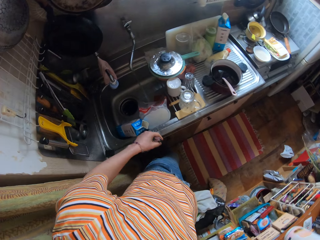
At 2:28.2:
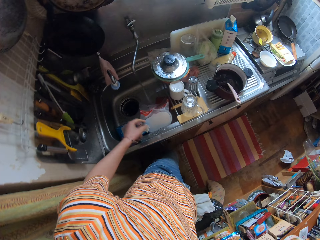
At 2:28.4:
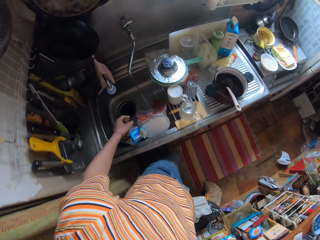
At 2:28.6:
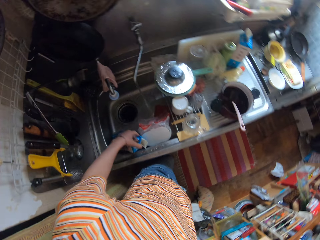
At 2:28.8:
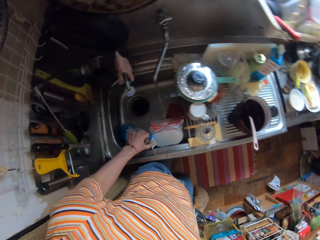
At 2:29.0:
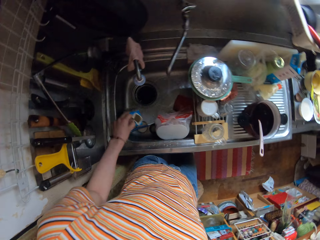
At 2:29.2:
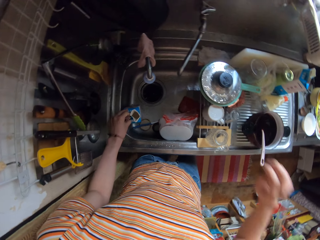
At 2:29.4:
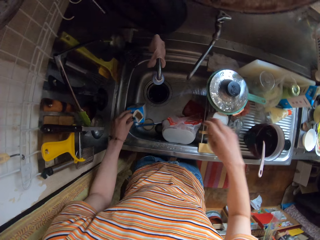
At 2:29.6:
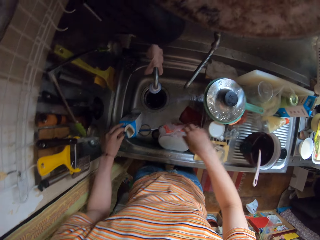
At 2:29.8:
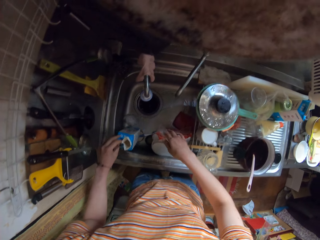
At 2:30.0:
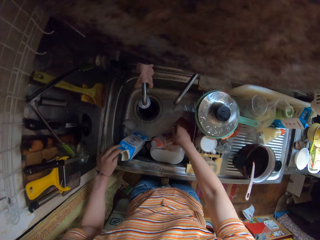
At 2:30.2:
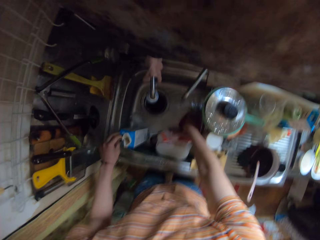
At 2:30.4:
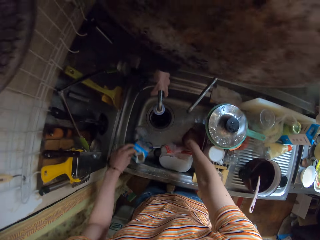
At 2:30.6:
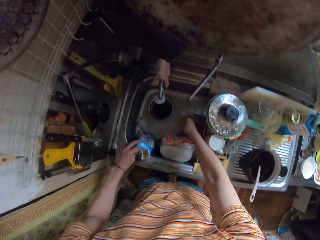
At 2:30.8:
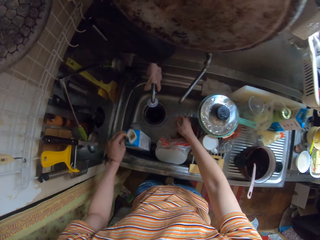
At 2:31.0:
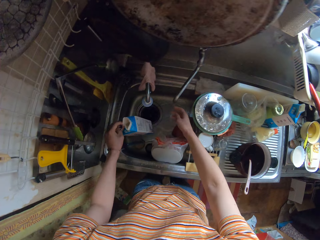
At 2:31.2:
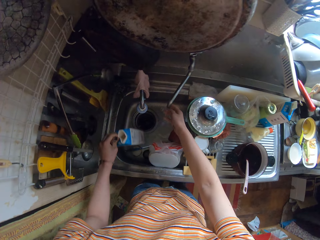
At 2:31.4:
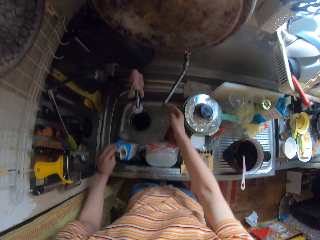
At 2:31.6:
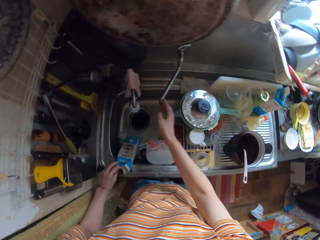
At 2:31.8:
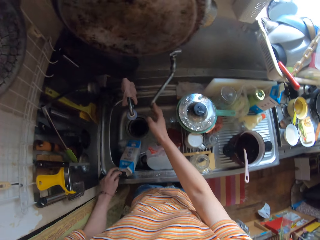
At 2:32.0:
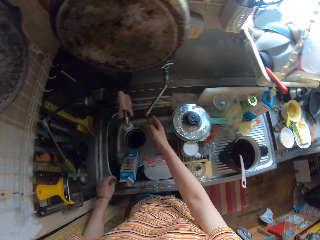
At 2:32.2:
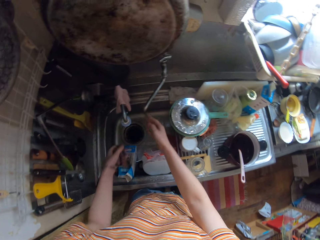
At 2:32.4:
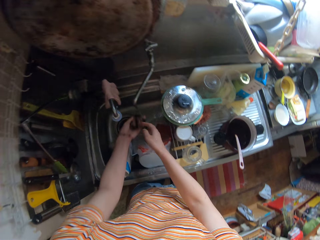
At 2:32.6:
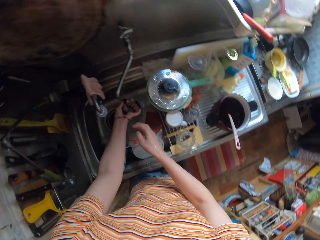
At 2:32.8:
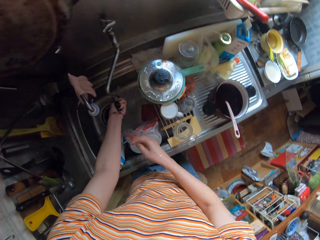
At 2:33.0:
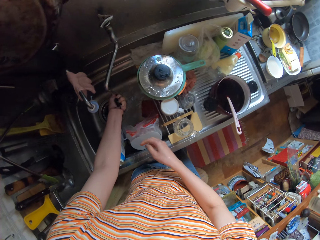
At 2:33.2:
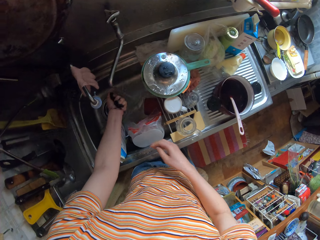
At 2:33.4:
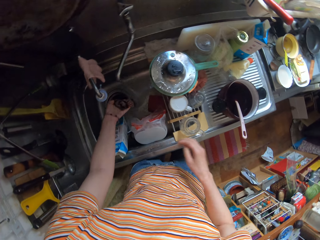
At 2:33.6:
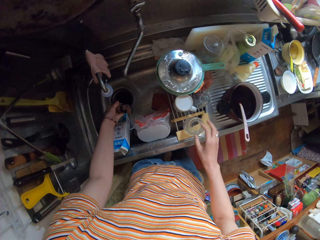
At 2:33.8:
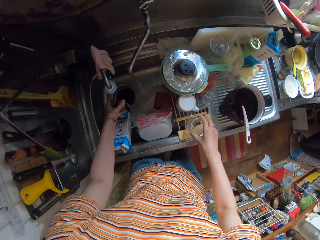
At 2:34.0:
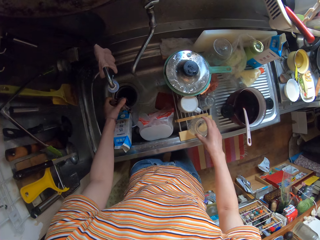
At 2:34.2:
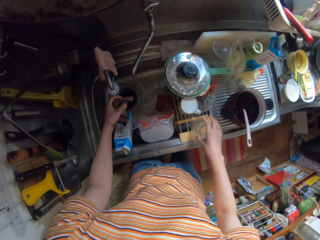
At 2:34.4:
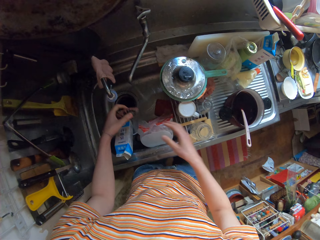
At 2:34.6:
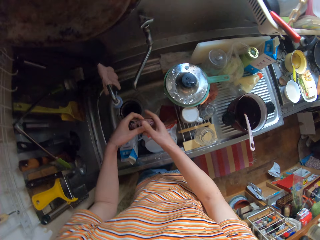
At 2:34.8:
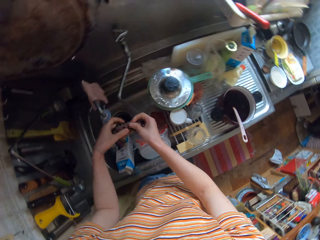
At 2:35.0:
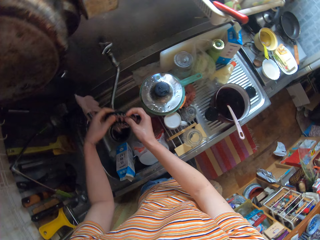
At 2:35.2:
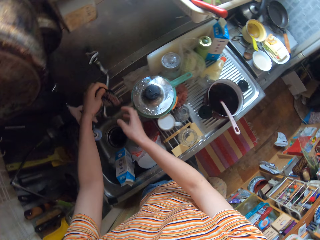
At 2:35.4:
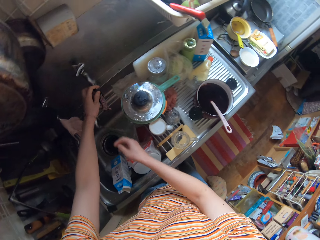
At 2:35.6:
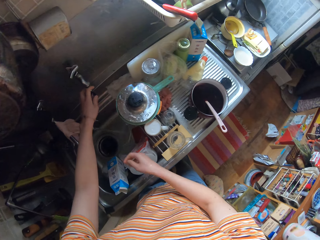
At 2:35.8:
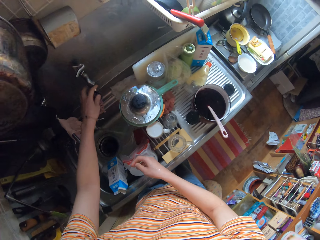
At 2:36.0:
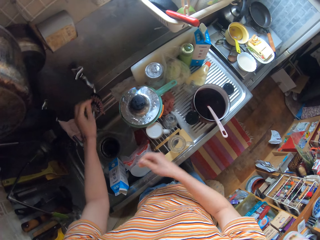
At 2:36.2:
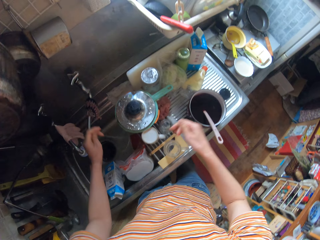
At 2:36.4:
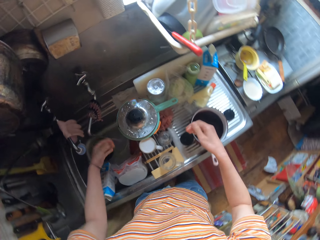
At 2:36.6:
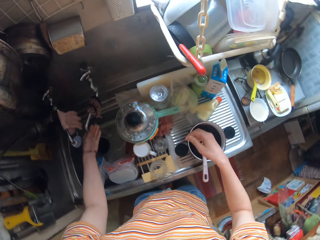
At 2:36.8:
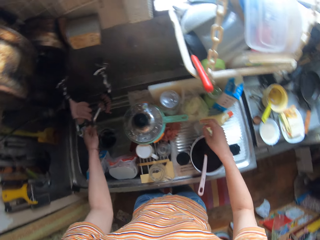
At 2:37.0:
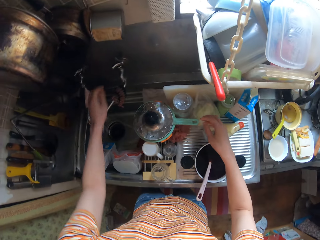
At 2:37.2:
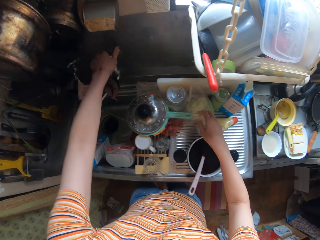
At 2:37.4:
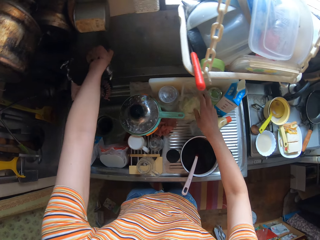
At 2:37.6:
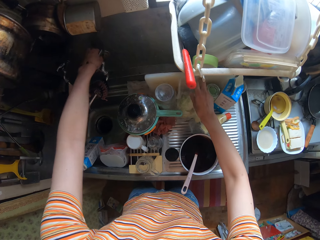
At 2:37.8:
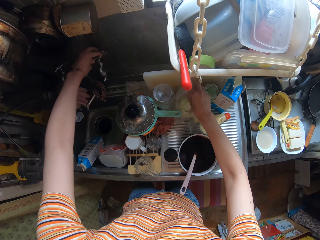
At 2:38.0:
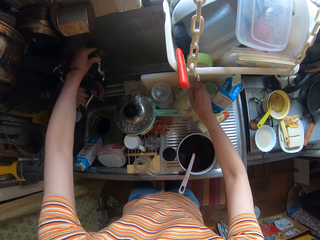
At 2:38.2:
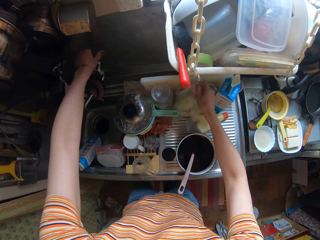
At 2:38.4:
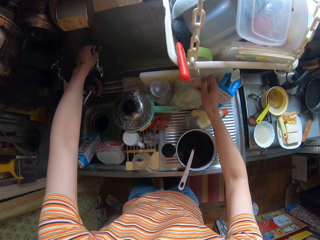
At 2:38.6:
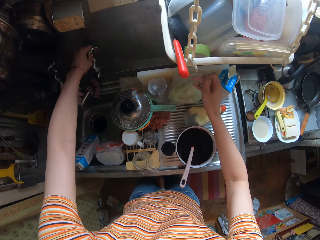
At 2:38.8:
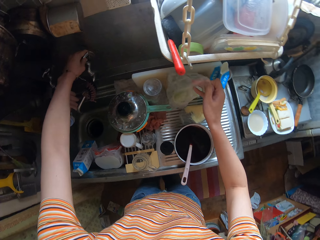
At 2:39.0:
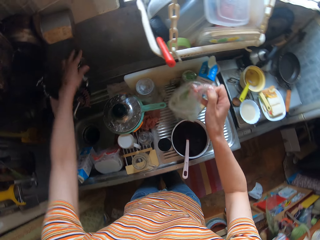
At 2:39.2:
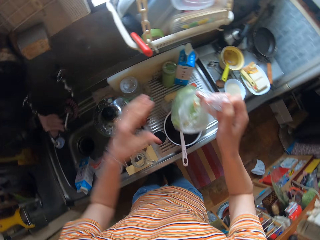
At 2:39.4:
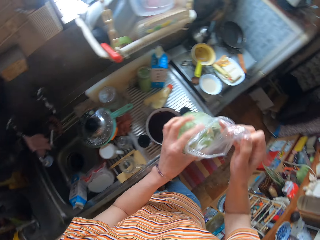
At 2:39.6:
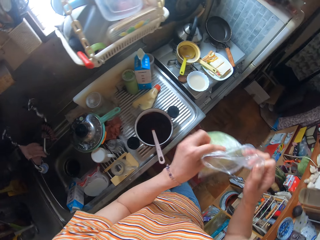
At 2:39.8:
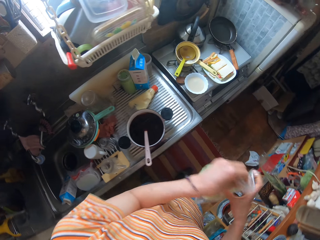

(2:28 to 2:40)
The camera wearer picks up a milk box in the sink. She adjusts a paper pack with her left hand. She puts her hand into the sink. She turns the faucet with her right hand. She drops the milk box in the sink. She rinses the sponge or washing fabric in her left hand on the tap. She holds the glass cup with her right hand. She touches the glass cup on the sink. She moves the glass cup on the kitchen surface. She drops the sponge on the tap with her hands. She hangs the washing fabric on the tap. She rinses her hand in the wash sink. She closes the tap with her left hand. She picks up a nylon with her right hand. She picks up cabbage from the sink.

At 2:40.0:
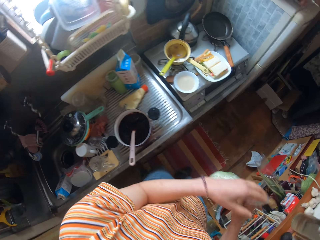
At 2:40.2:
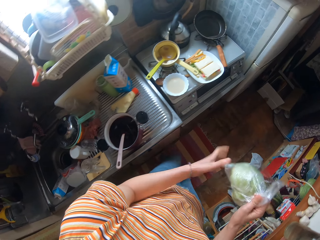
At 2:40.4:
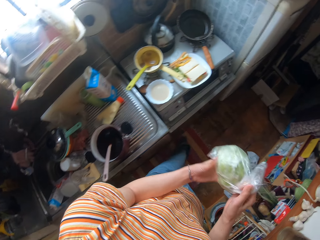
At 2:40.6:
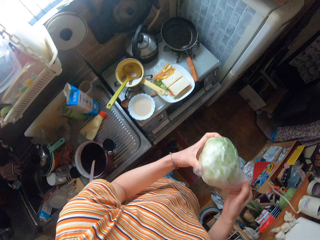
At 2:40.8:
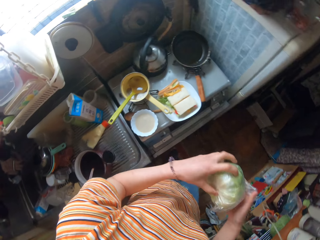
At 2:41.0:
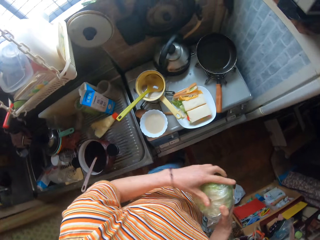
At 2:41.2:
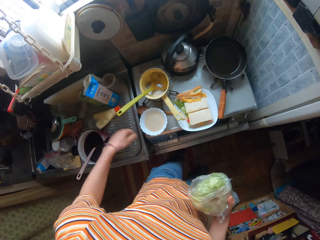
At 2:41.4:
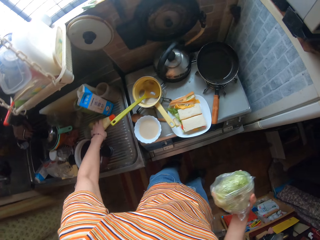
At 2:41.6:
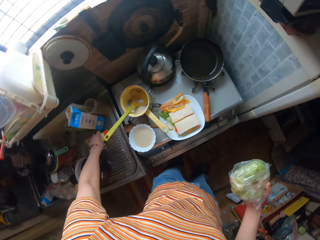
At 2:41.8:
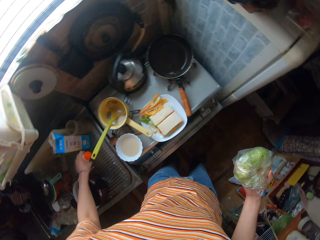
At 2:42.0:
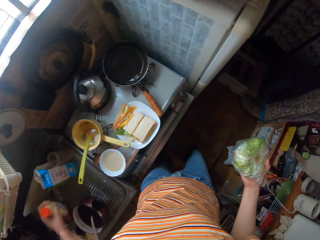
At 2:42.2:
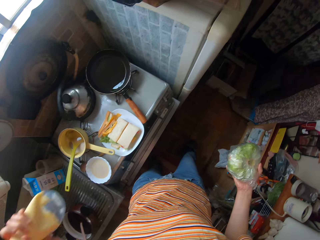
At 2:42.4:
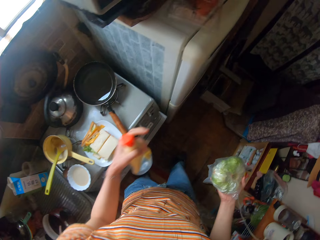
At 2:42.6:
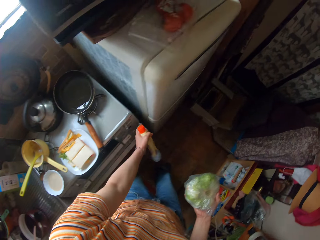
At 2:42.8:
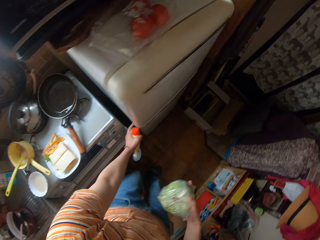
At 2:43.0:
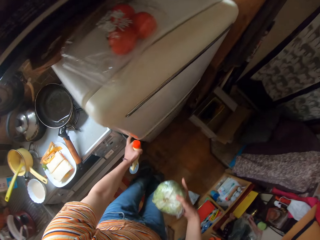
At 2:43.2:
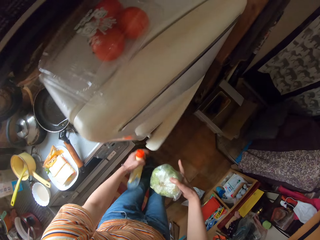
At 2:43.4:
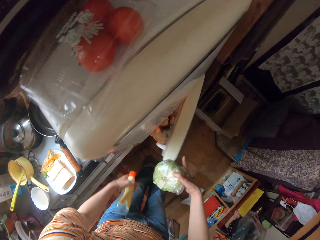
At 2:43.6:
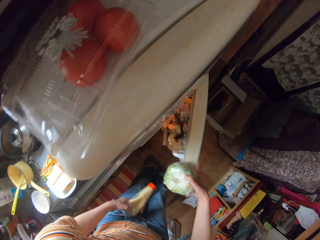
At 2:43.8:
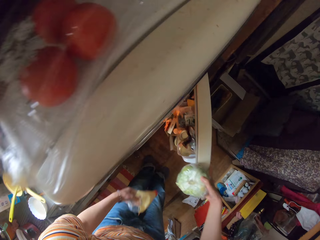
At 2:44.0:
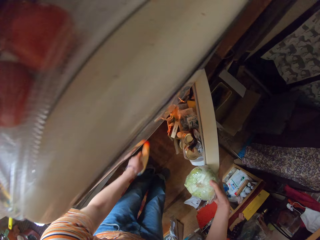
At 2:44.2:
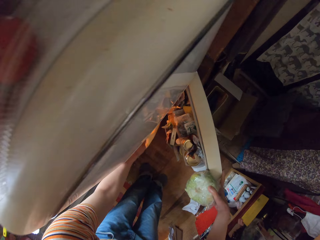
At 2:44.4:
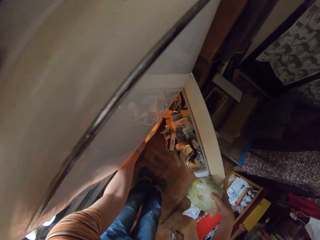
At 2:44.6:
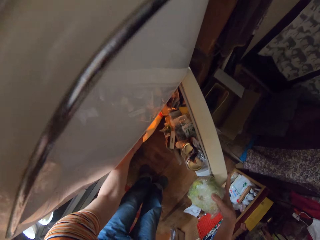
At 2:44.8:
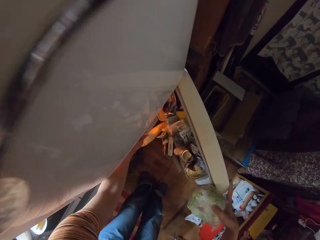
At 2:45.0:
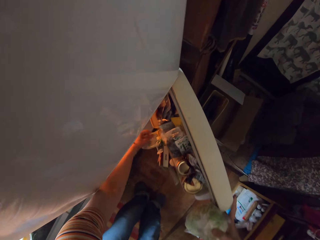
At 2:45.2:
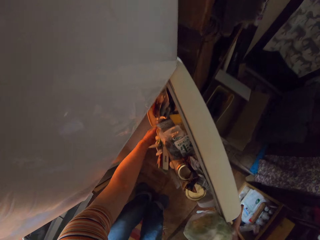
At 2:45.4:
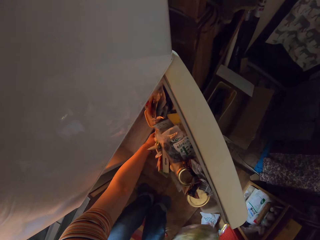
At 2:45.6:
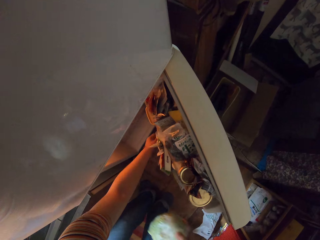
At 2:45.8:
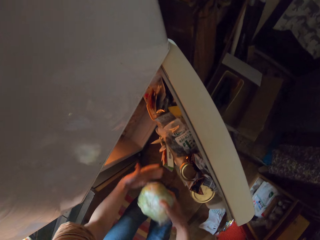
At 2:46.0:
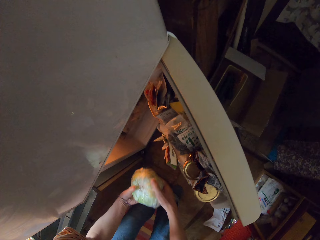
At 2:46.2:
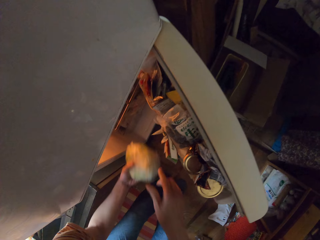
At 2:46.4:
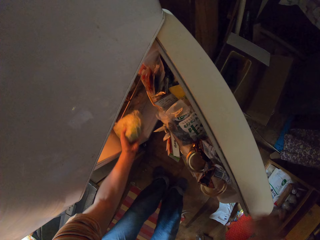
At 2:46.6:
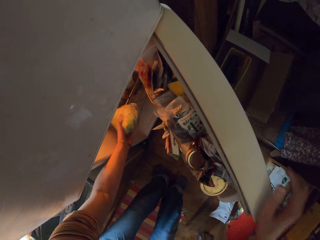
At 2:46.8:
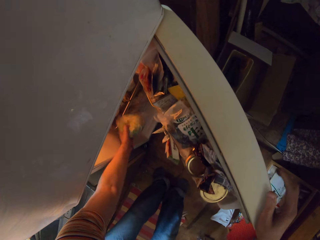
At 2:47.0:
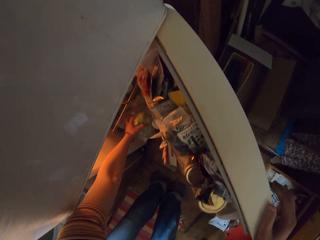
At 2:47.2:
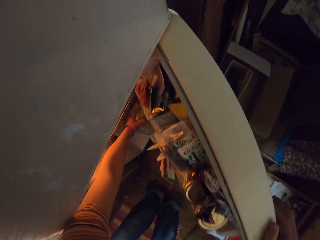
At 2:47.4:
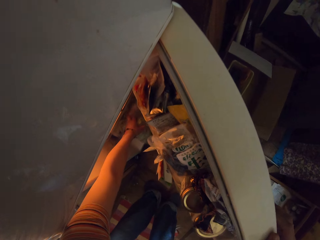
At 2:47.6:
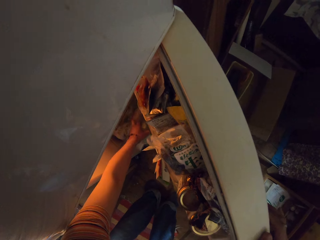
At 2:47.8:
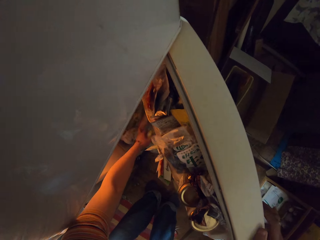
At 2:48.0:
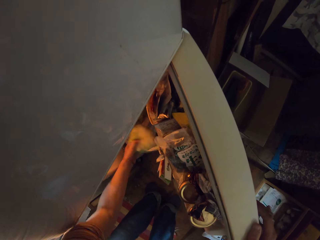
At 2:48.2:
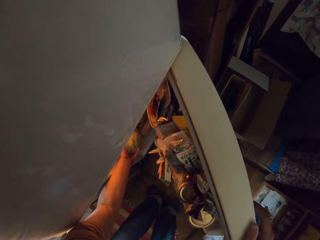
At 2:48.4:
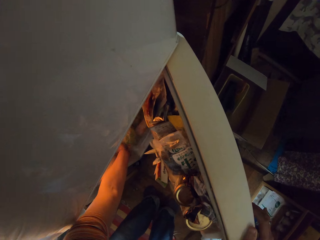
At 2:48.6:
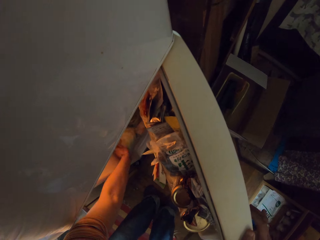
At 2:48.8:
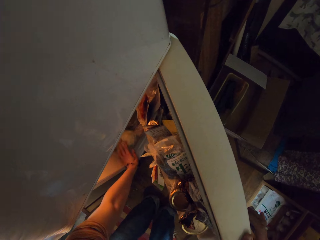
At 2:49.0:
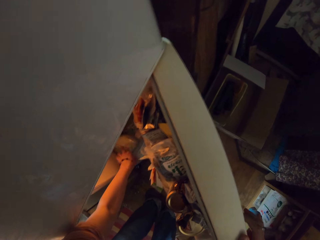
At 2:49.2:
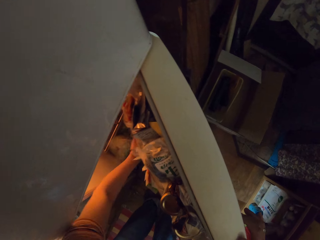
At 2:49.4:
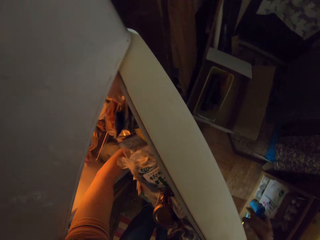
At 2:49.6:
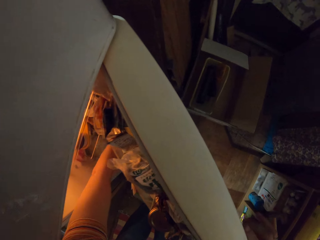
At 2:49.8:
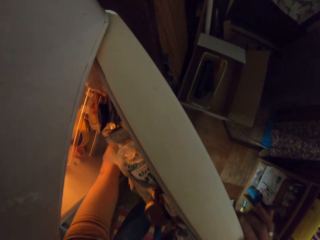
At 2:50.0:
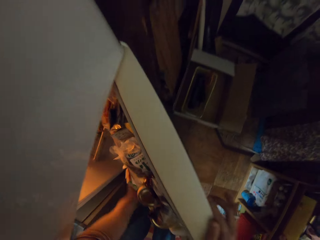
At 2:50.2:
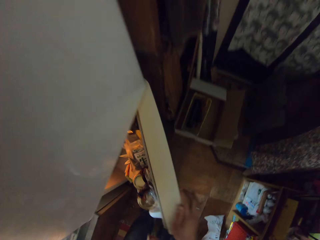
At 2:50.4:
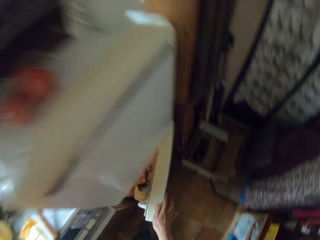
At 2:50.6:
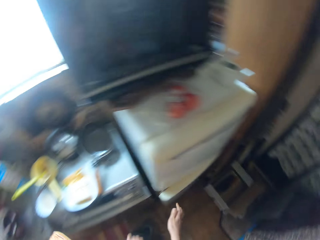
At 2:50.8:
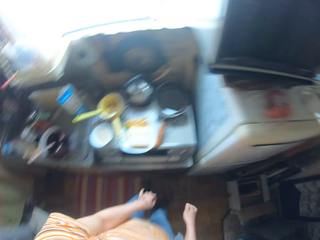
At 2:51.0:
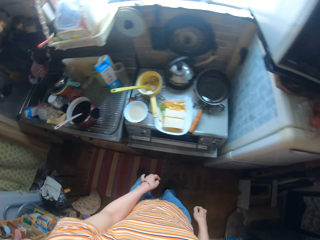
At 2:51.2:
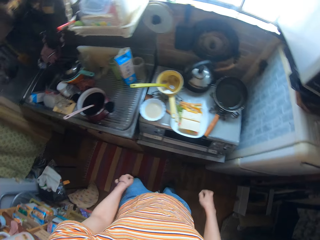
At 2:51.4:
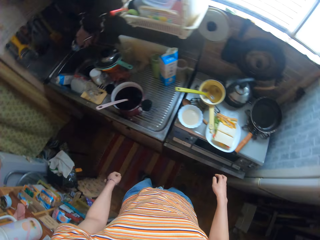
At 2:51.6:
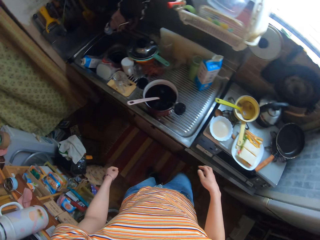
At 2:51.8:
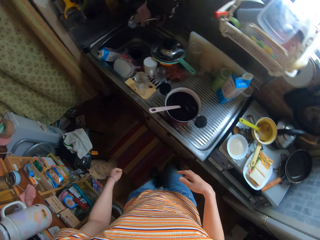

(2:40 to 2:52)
The camera wearer adjusts the nylon with her hands. She walks towards the fridge. She picks up a bottle from the sink. She opens the fridge with her left hand. She holds the door of the fridge with her right hand. She drops the nylon of food or the bottle into the fridge. She puts the cabbage in the sink. She closes the fridge with her right hand. She walks around.
